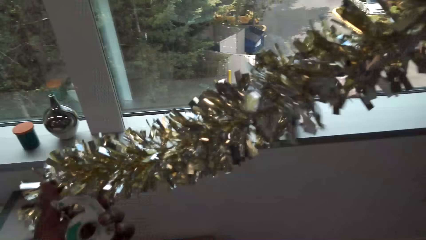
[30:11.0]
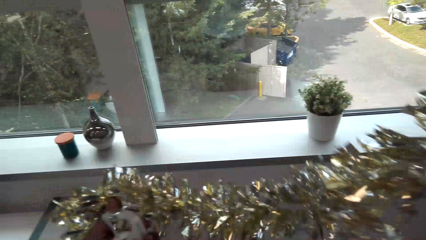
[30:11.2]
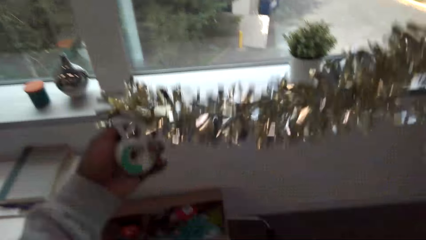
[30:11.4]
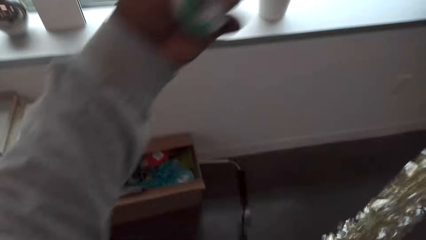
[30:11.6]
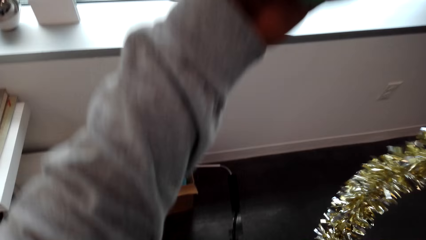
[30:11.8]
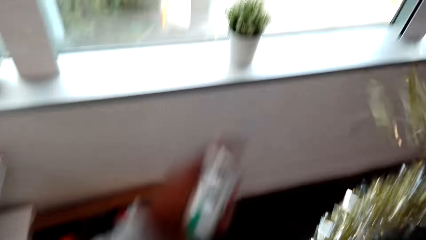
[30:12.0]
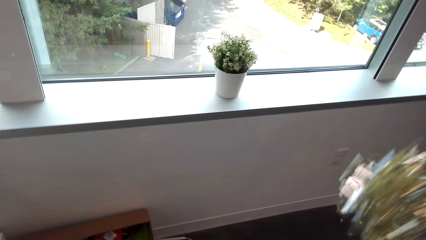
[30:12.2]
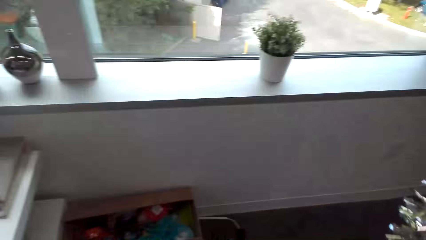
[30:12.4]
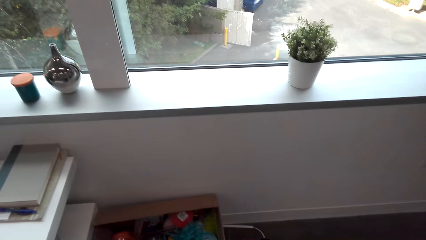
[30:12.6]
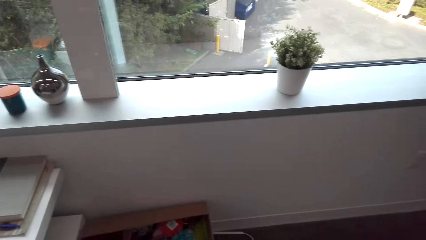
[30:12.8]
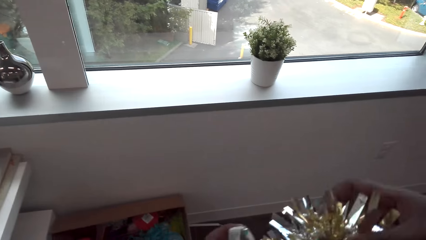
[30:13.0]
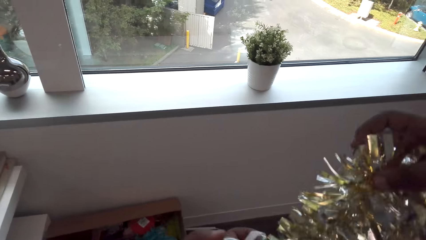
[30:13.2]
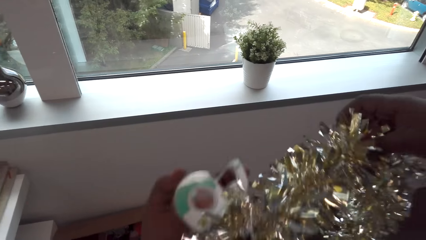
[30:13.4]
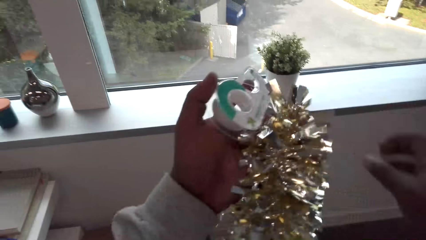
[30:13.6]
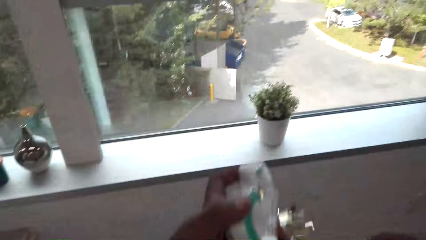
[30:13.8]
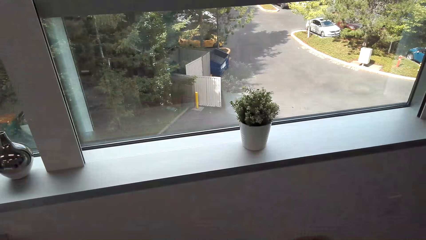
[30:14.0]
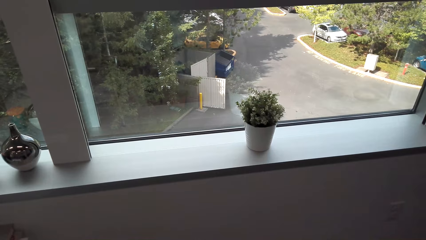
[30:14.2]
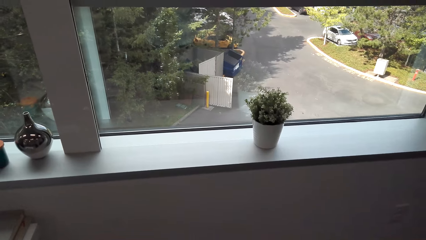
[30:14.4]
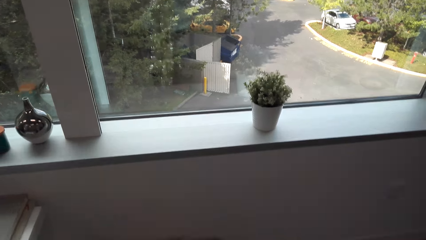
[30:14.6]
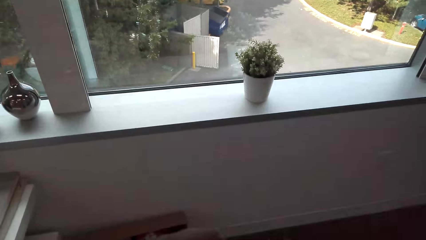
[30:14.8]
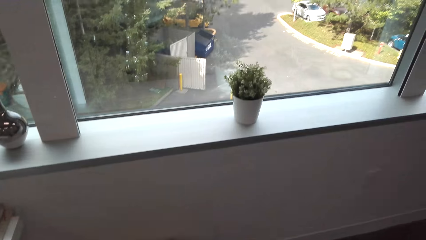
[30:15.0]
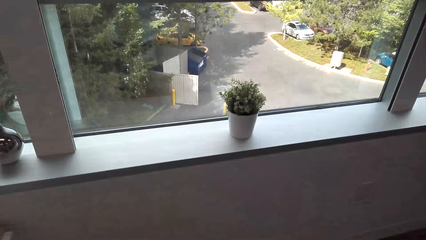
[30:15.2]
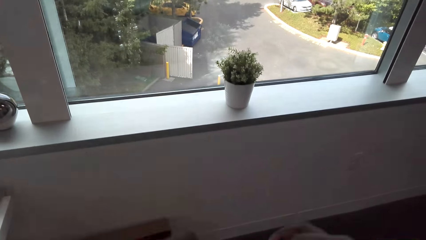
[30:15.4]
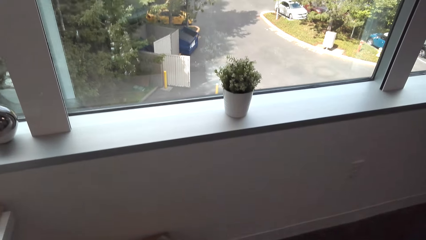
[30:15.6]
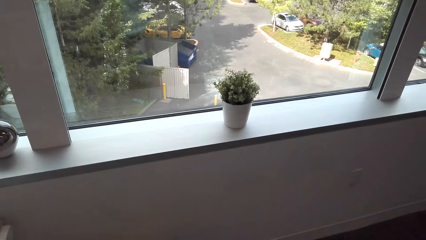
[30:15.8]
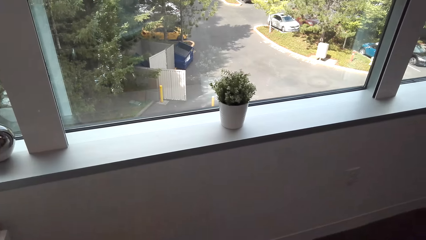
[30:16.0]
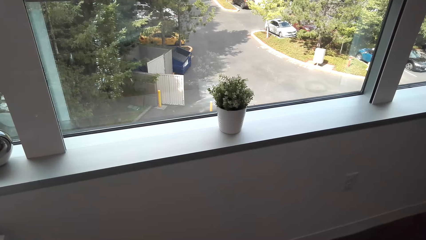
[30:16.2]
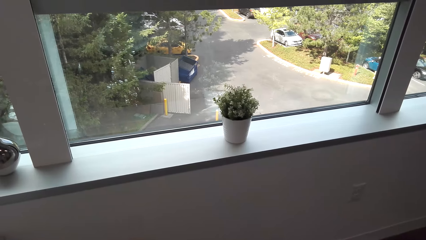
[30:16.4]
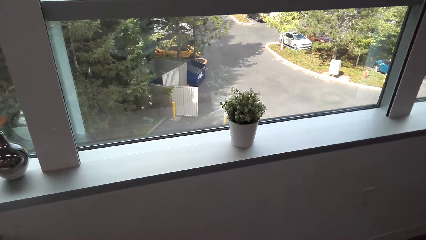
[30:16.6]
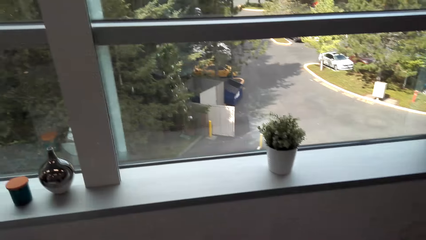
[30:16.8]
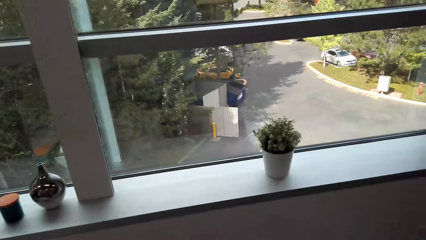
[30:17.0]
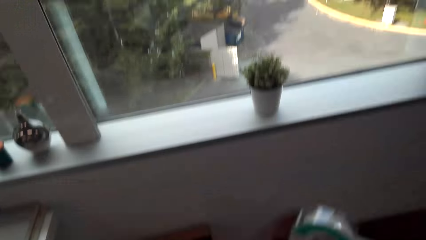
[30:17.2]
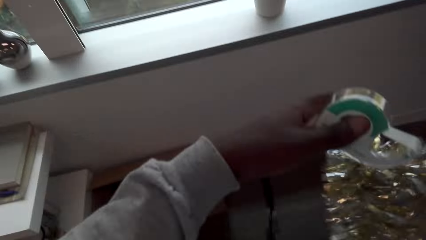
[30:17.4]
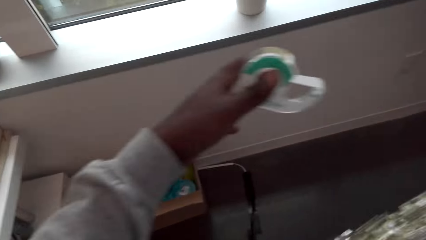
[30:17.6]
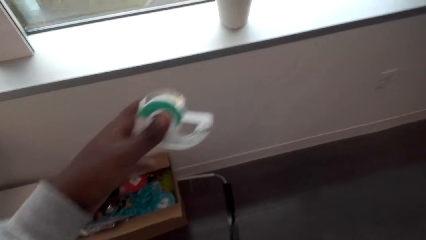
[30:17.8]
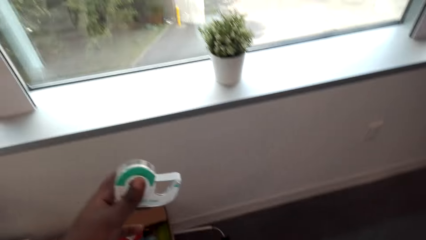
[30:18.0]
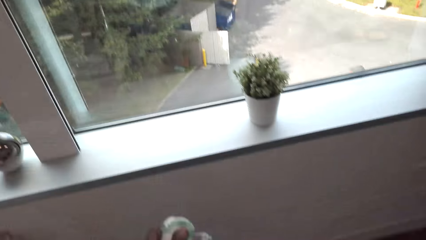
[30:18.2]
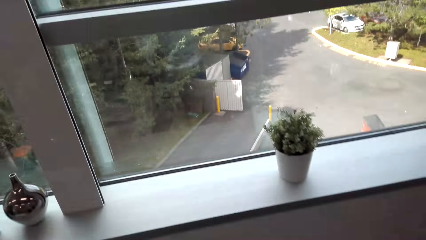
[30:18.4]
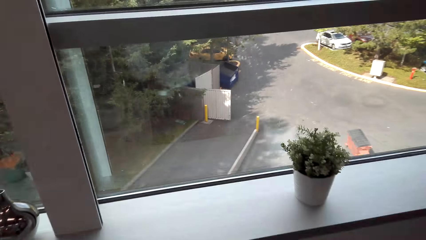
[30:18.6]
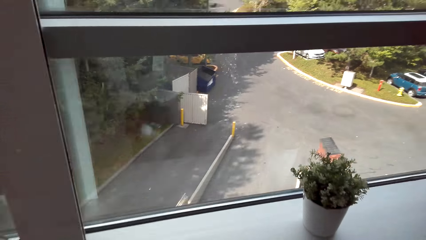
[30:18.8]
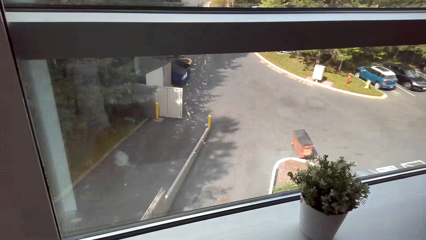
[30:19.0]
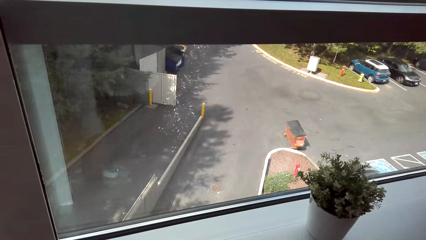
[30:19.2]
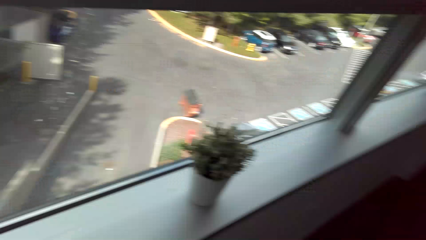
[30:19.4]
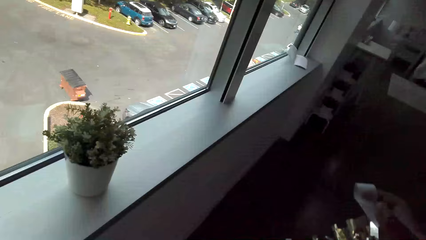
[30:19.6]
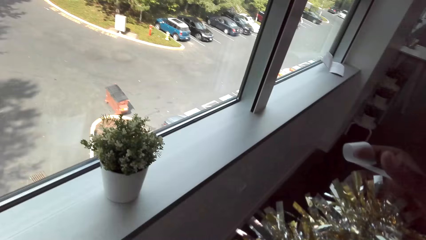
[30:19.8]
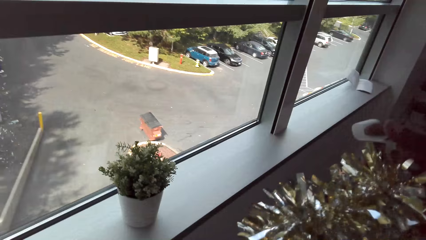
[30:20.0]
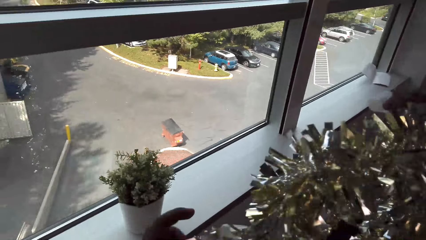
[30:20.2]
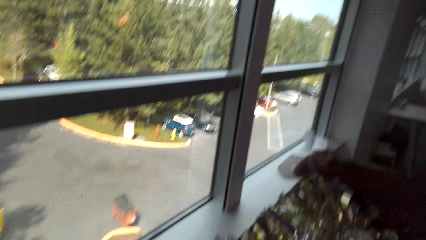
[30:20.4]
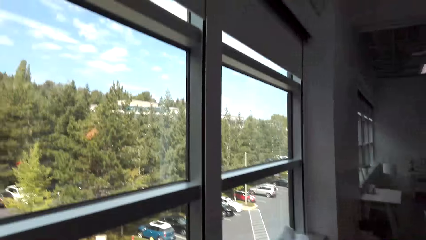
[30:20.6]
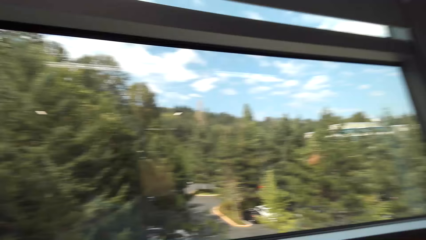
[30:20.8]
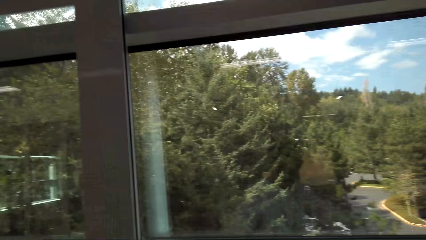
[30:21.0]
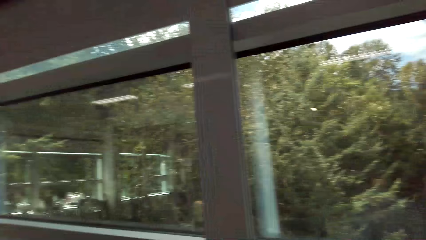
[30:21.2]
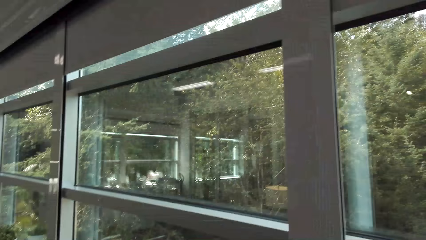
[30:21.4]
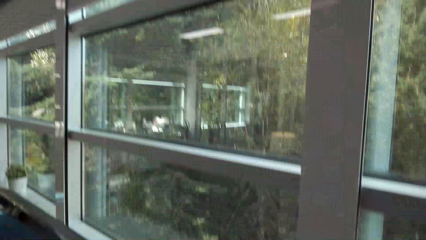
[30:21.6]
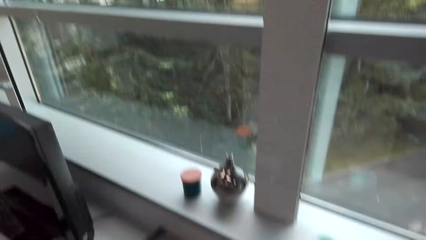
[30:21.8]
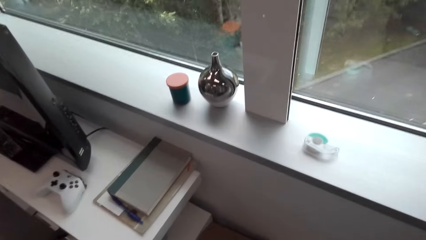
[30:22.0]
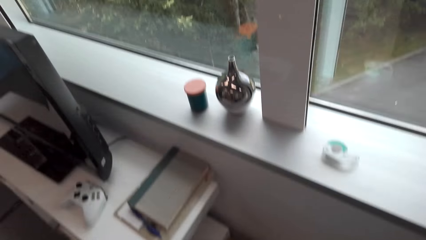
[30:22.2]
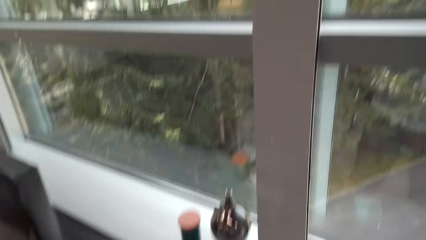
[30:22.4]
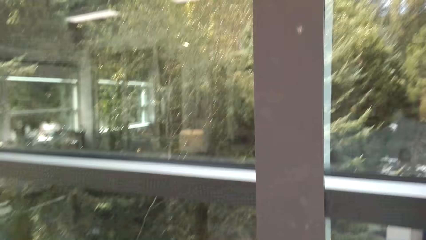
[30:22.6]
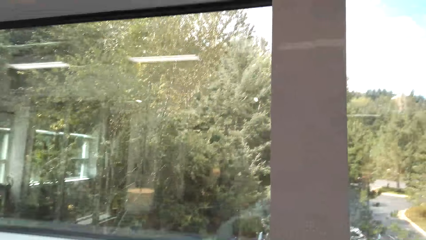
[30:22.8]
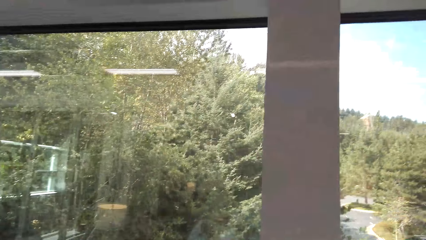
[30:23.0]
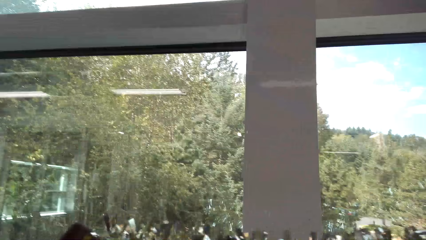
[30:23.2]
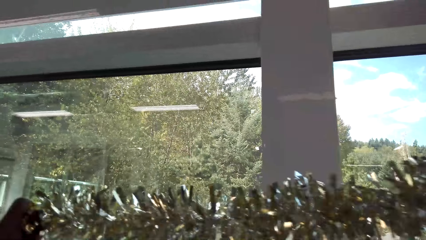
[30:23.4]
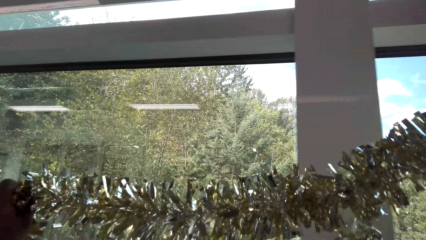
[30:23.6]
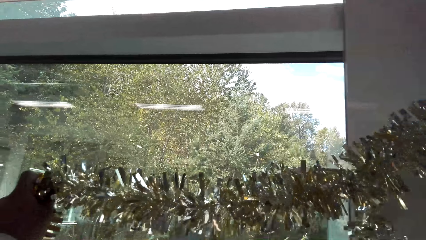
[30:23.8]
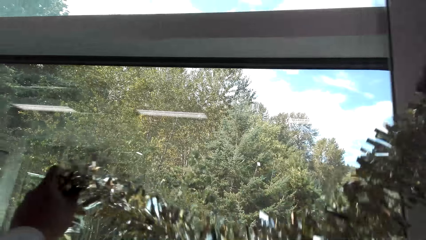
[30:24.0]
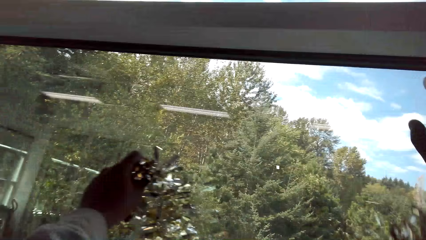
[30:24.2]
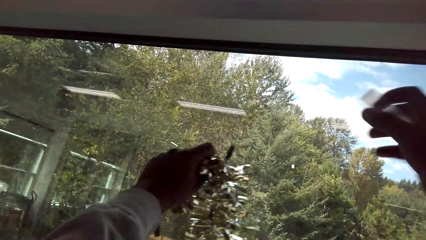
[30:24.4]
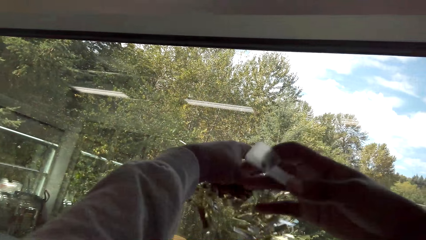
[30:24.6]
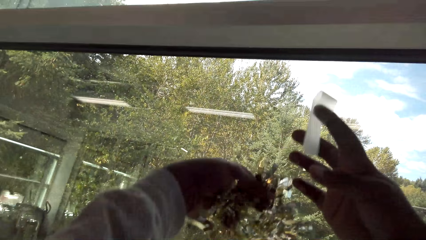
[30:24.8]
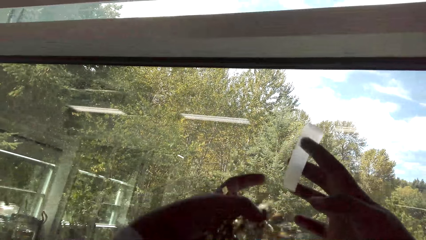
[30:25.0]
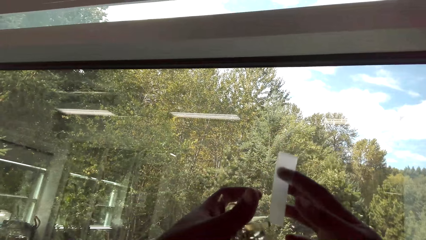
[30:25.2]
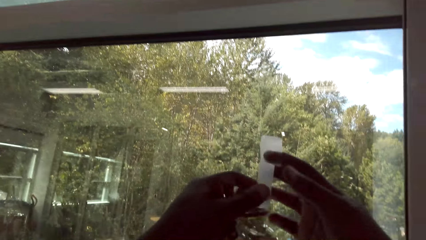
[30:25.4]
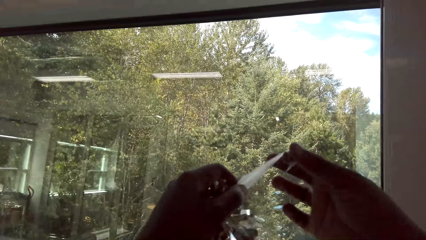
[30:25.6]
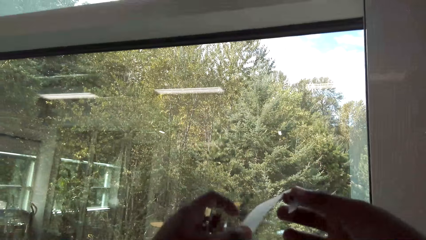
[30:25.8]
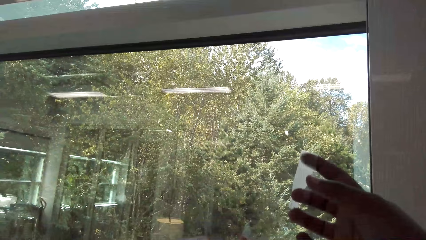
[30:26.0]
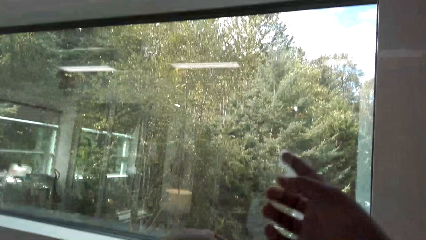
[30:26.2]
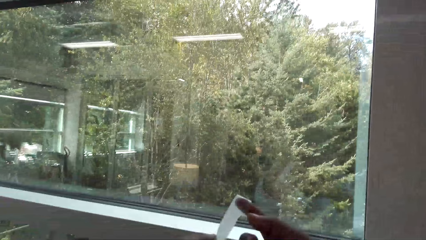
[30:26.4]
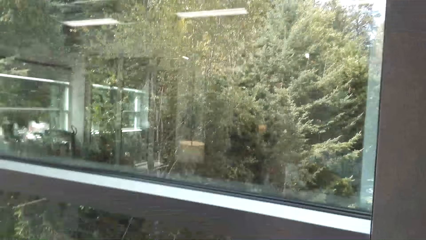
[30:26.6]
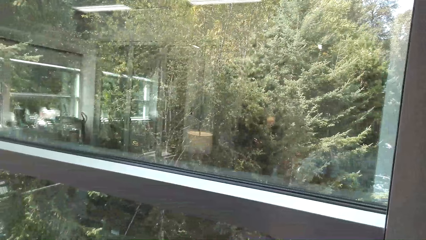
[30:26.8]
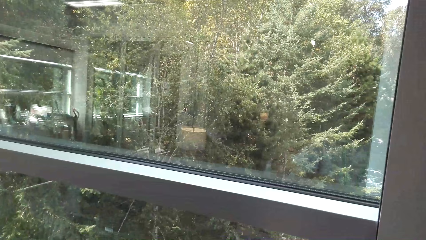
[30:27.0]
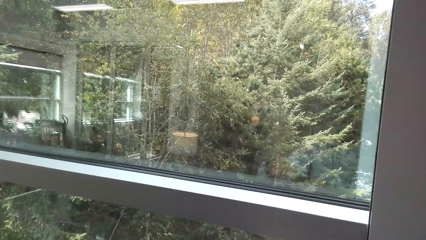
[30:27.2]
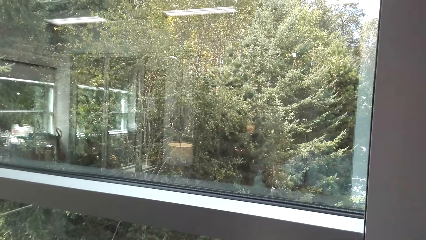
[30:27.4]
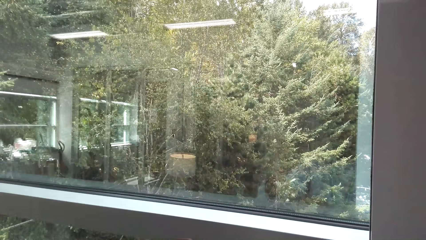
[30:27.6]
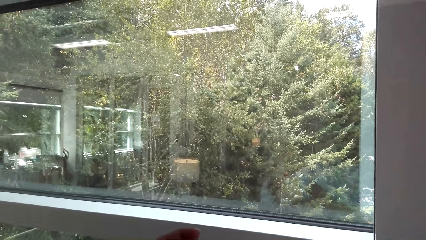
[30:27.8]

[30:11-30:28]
The camera wearer adjusts the garland. They lift the garland.
